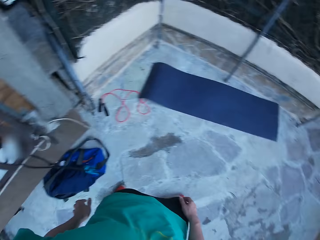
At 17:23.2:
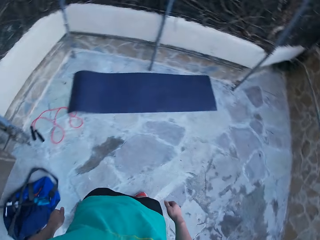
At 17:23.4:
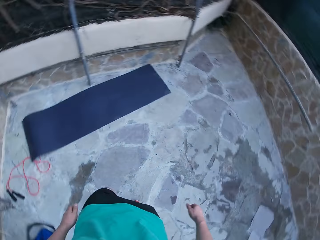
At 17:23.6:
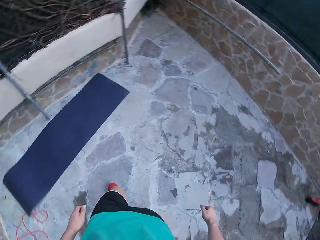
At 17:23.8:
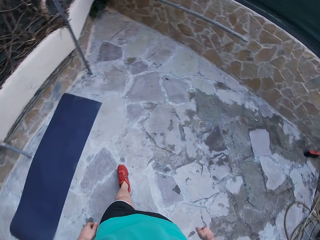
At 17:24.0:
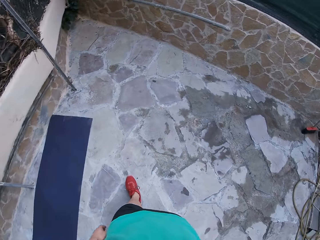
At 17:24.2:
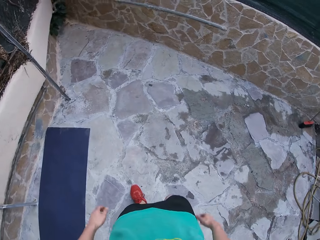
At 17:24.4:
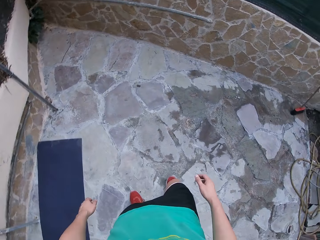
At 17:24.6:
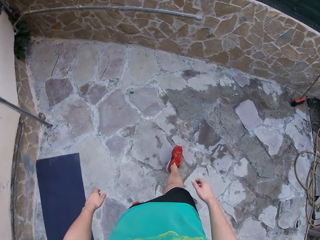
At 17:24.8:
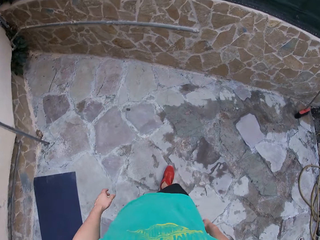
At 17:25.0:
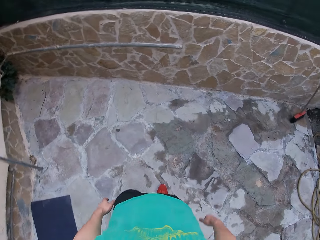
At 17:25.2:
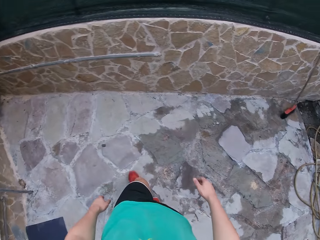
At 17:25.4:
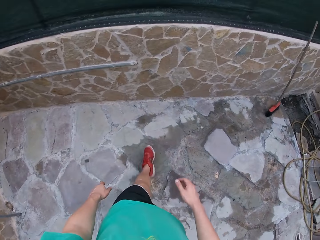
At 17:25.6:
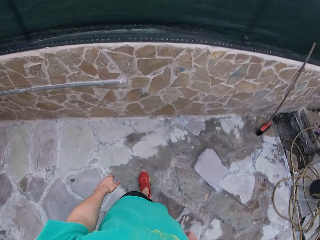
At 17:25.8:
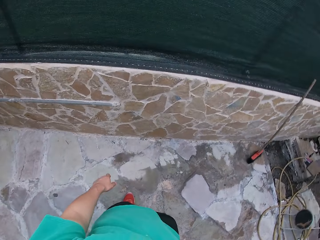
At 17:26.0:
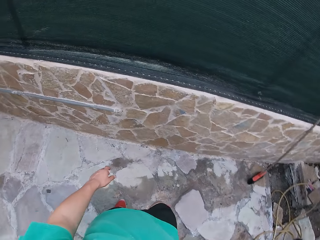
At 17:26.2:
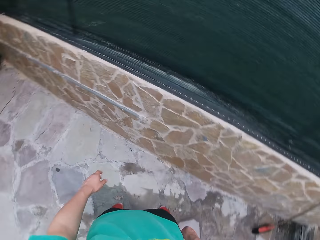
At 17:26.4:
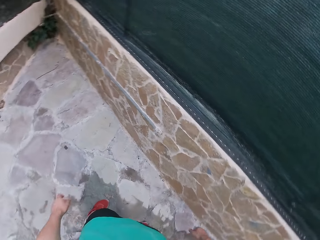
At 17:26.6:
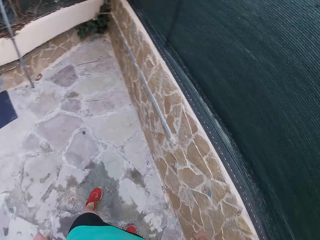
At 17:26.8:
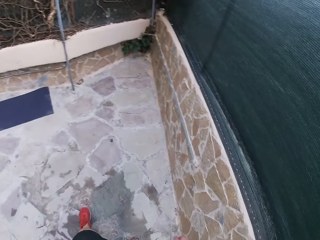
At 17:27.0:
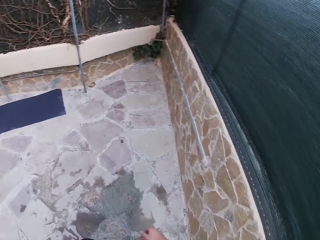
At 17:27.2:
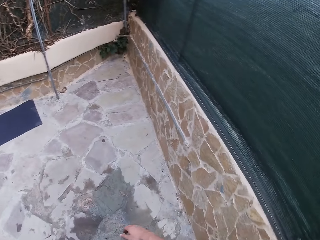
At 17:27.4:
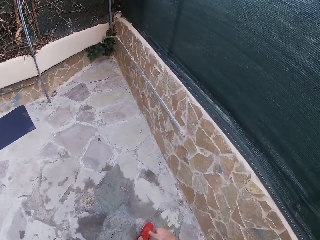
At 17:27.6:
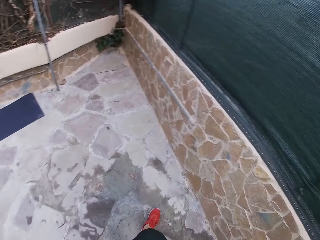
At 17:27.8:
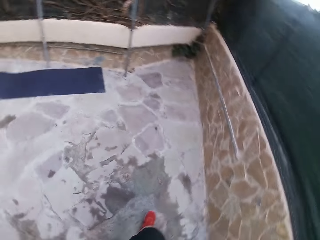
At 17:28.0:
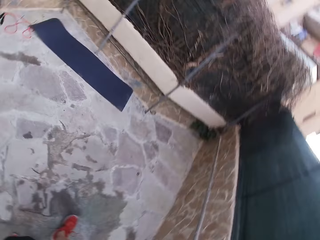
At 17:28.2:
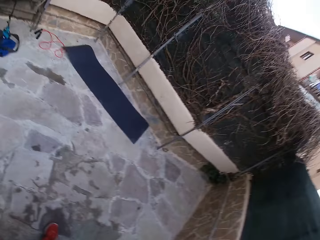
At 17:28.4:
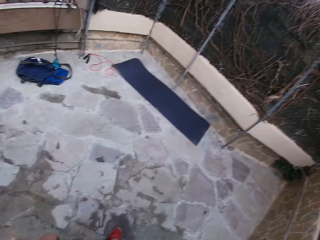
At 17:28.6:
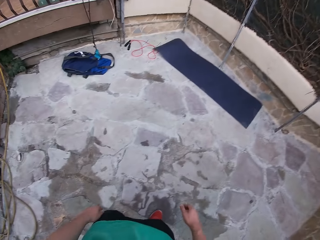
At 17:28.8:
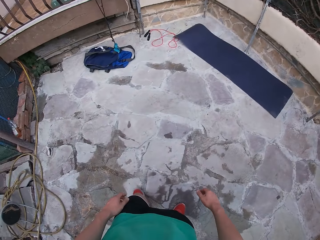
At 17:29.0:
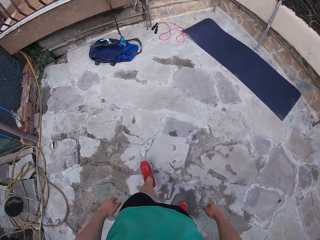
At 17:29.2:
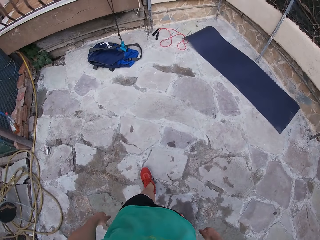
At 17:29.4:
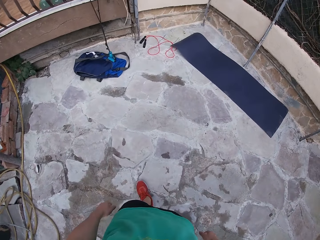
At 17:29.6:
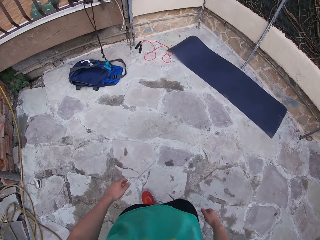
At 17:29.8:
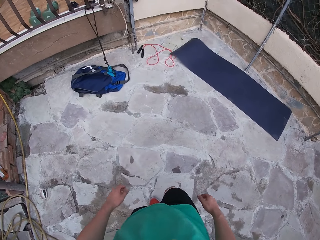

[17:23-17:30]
The camera wearer drops his hands from the rail. He walks back and forth around the courtyard.

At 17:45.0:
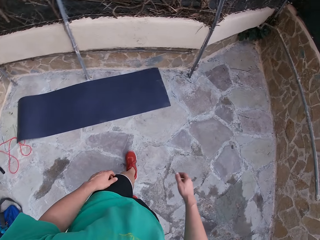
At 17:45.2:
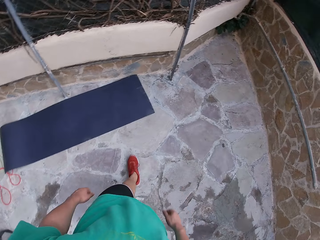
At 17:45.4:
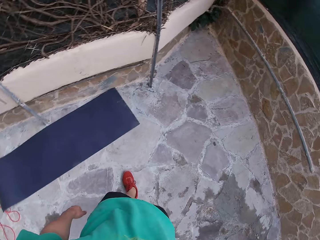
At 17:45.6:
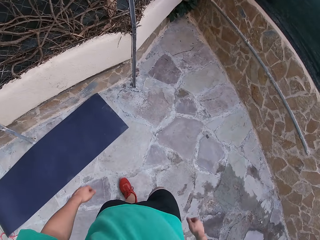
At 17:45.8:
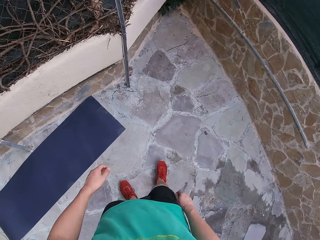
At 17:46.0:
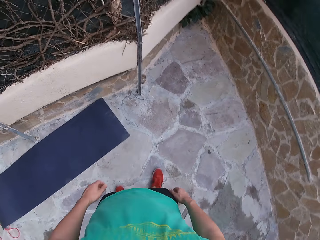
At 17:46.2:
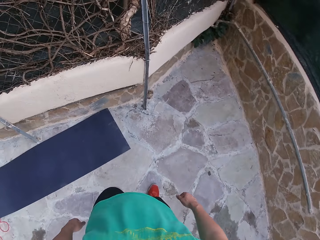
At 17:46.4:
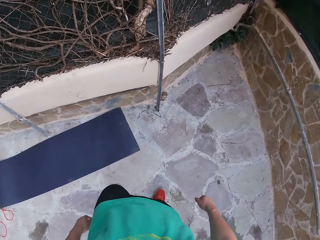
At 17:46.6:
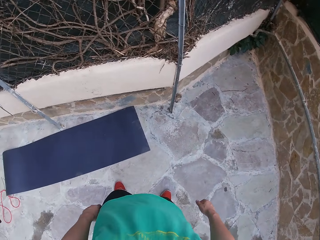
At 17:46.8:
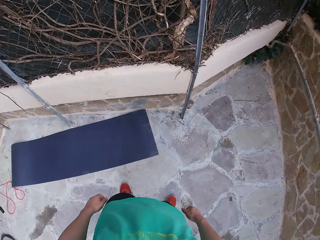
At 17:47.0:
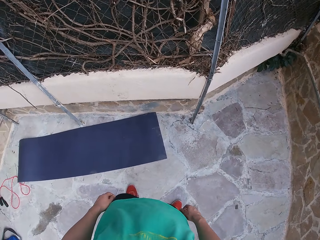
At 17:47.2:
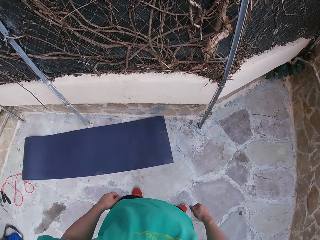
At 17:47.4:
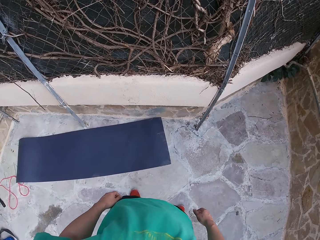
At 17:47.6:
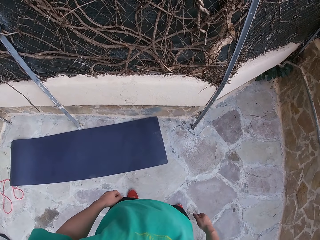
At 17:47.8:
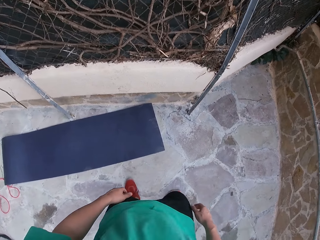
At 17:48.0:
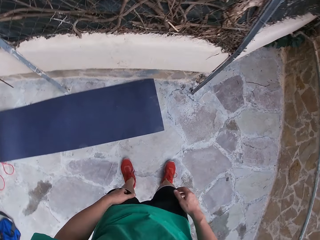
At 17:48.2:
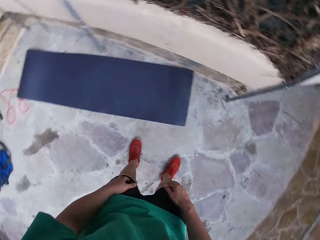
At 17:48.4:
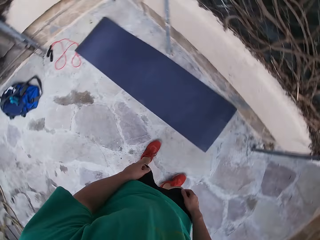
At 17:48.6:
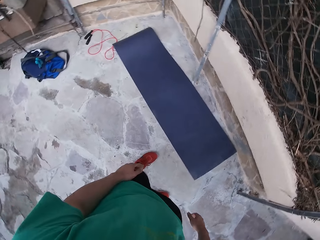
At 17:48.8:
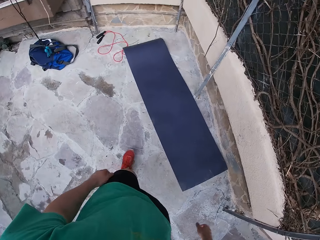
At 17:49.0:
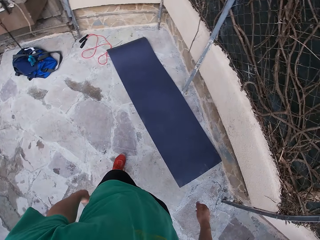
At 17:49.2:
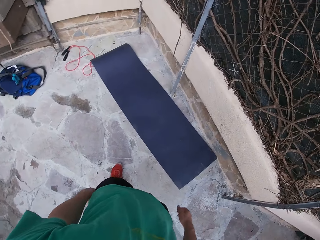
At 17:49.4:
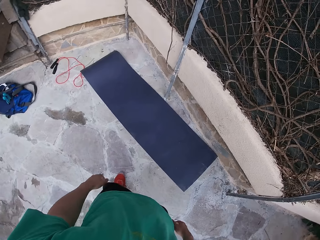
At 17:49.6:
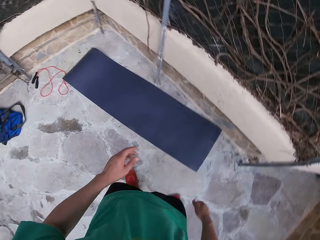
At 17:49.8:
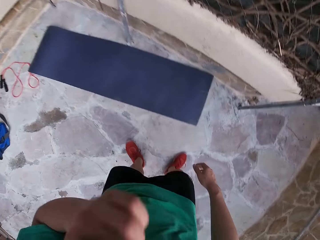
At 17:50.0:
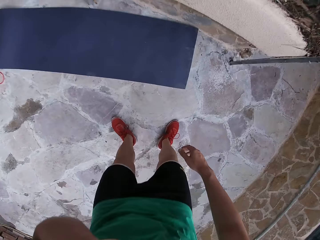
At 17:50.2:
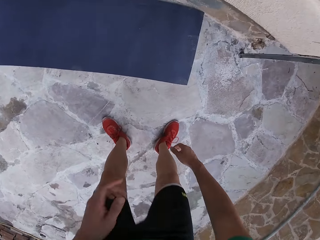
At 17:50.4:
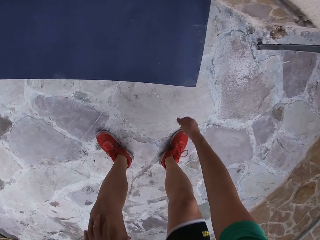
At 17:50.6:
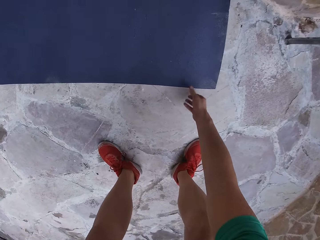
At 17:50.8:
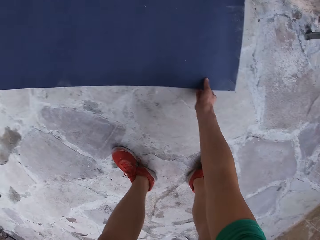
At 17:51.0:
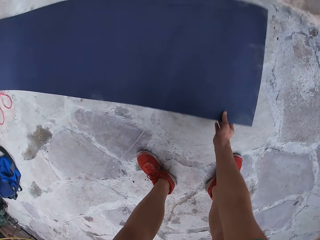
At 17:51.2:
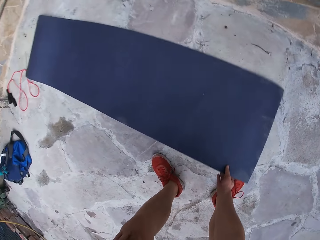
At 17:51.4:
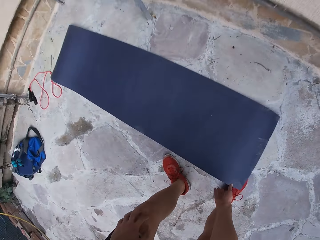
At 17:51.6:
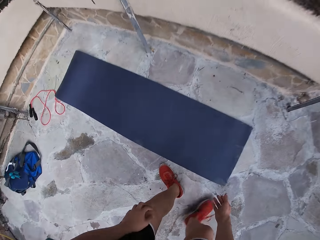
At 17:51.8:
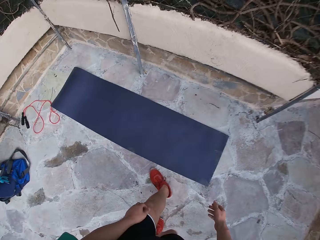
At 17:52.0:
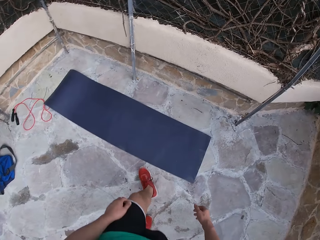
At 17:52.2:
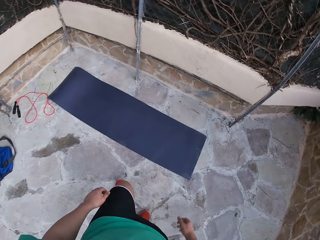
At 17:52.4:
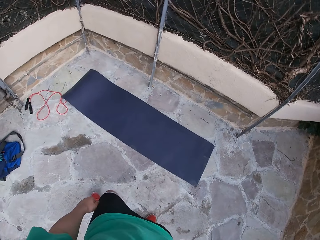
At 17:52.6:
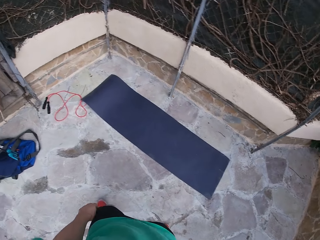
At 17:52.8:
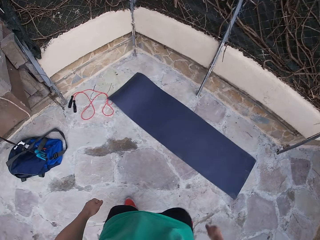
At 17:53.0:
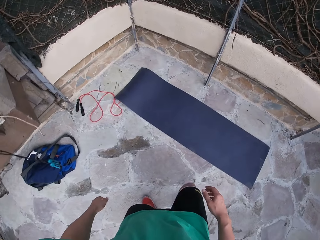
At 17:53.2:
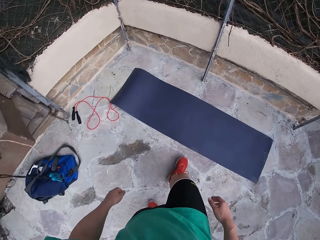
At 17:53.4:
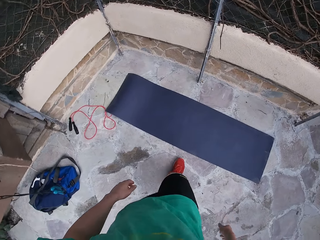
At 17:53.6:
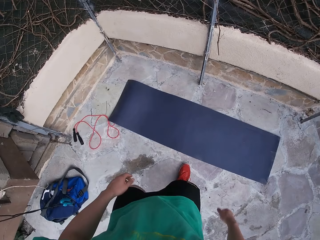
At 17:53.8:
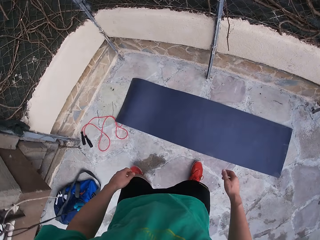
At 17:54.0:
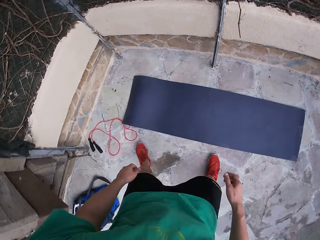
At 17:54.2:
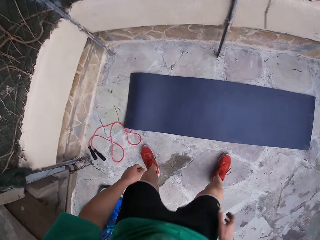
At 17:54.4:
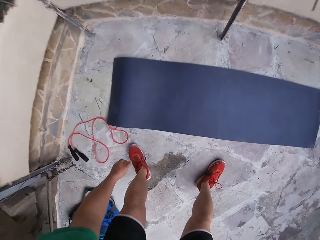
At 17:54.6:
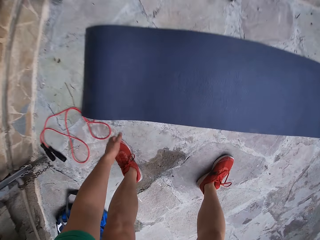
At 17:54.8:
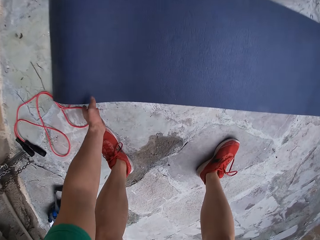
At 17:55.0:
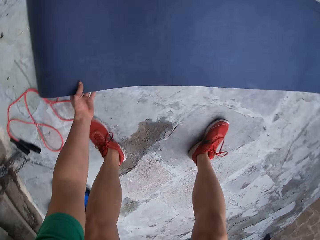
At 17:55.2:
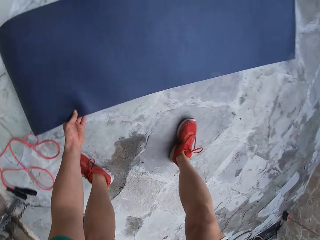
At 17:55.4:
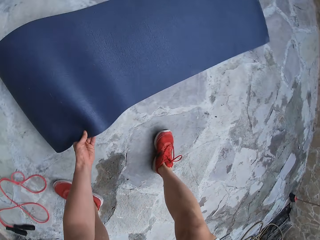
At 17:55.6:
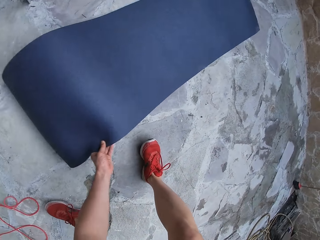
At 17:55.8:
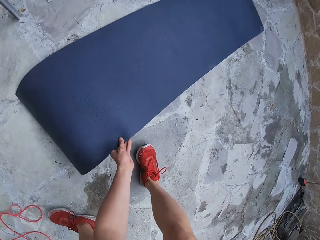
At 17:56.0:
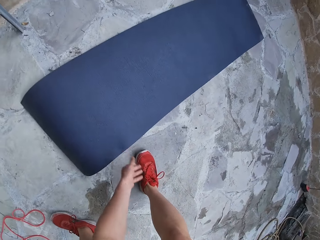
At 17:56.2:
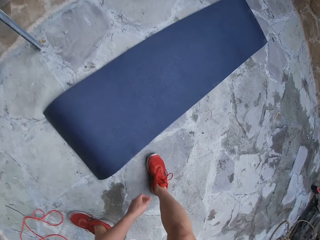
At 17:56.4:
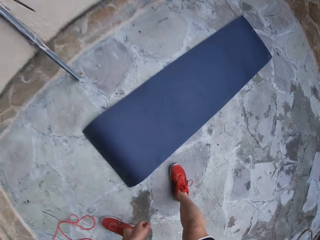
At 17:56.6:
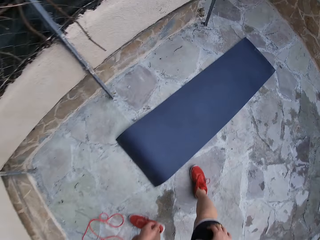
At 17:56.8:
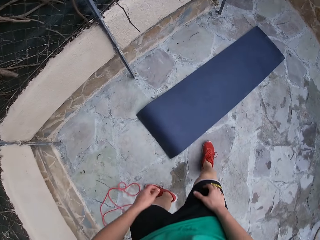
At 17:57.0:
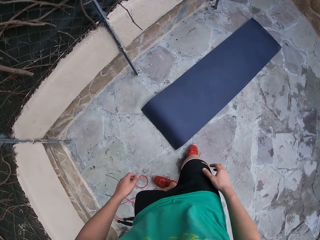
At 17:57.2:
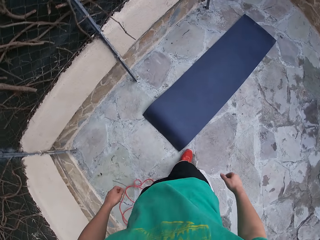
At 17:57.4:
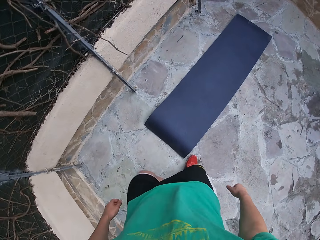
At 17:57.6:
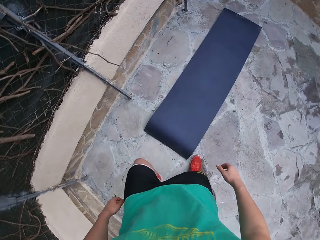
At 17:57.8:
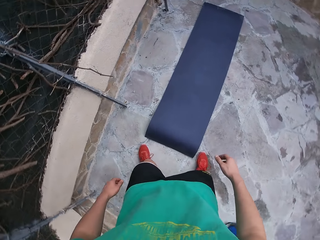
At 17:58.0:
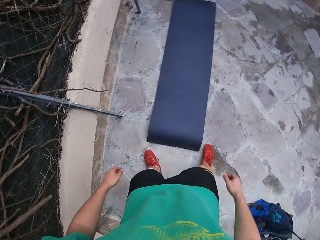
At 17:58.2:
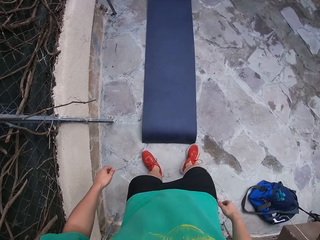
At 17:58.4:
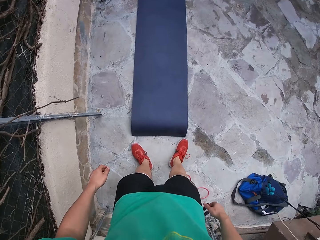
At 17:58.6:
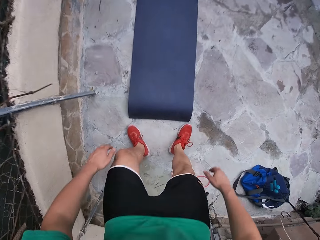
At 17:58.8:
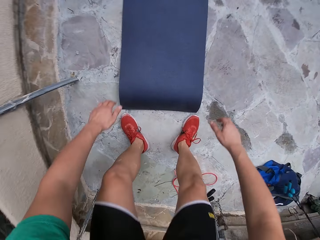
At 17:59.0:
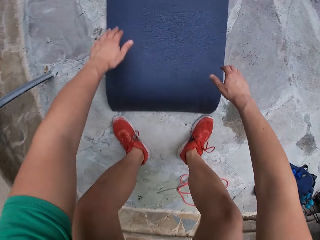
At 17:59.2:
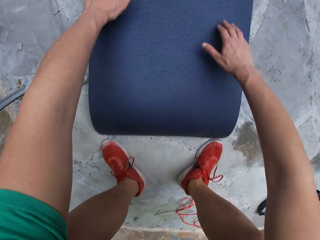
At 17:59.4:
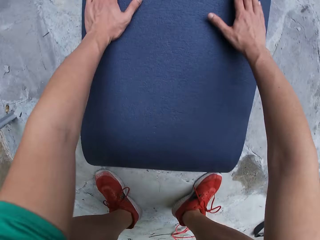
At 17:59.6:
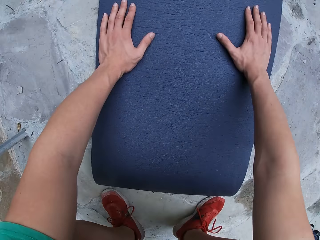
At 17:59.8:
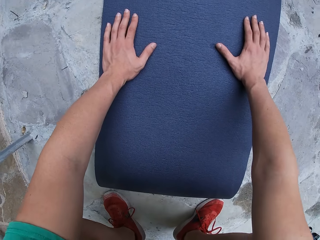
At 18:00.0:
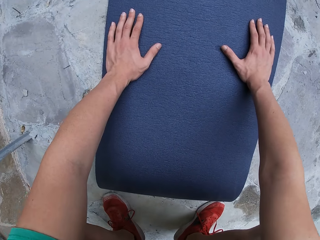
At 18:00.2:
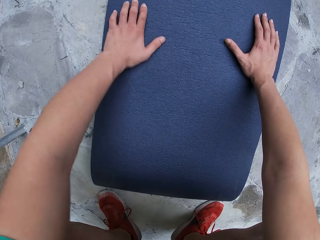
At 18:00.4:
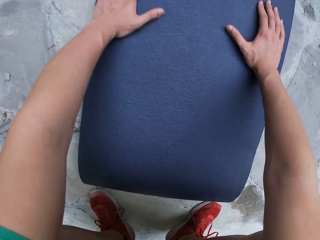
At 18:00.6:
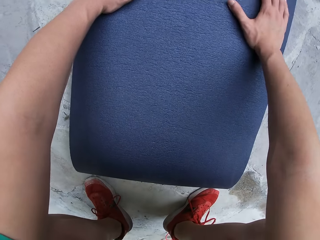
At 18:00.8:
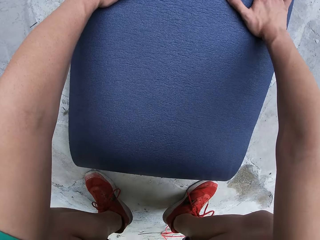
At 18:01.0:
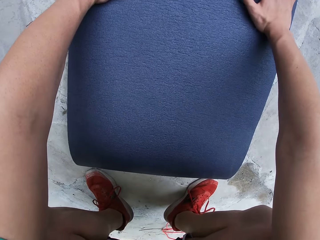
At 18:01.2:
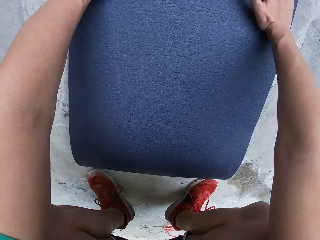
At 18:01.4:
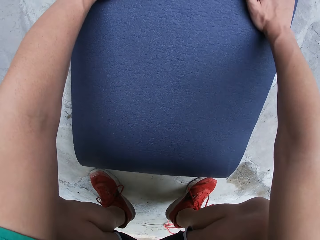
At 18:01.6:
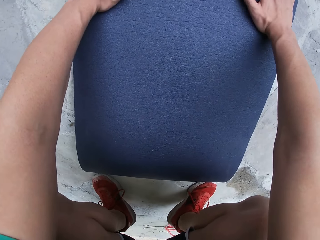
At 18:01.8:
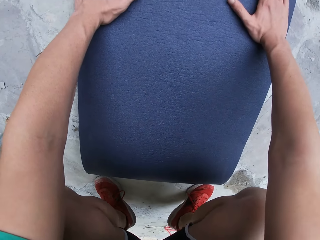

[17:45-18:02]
The camera wearer stands for some minutes. He touches his face with his left hand. He drags a yoga mat on the ground with his right hand. He drags the mat slightly on the ground with his left hand. He places both hands on the mat.
